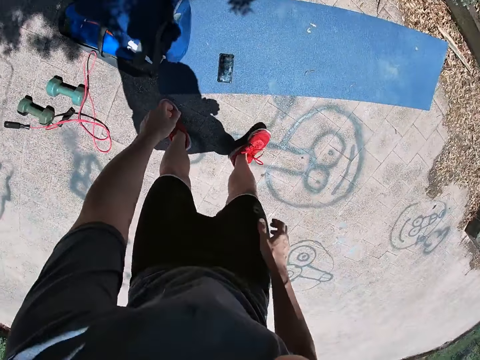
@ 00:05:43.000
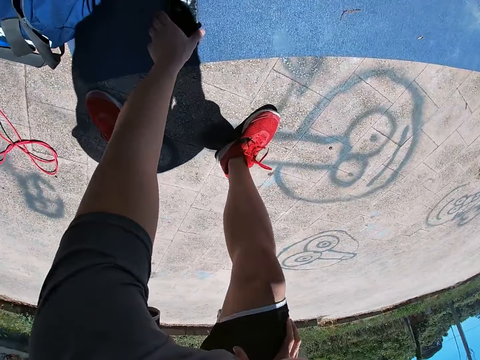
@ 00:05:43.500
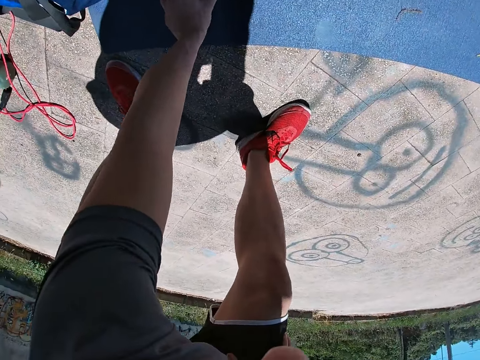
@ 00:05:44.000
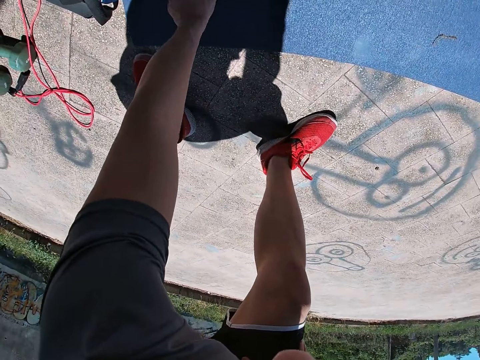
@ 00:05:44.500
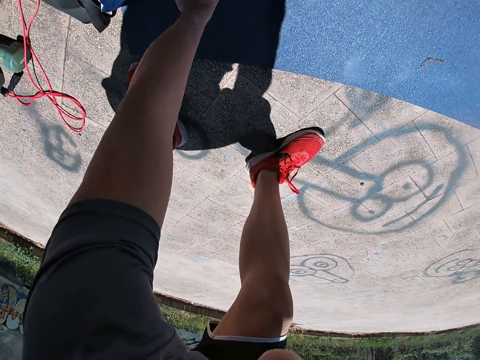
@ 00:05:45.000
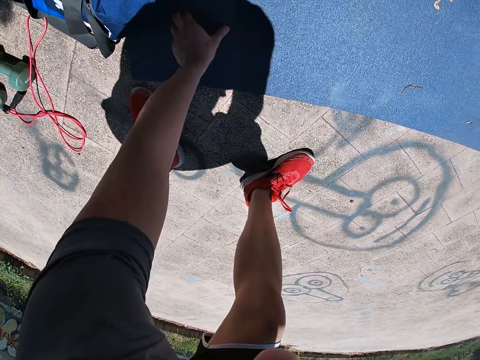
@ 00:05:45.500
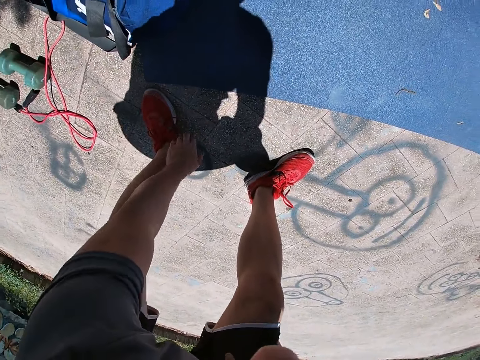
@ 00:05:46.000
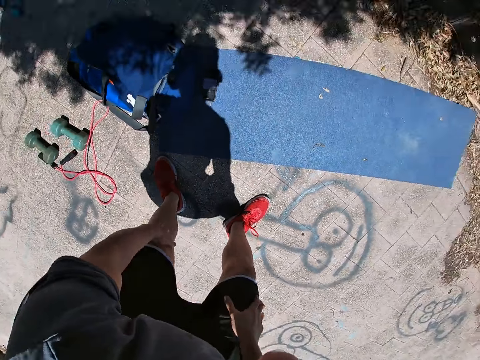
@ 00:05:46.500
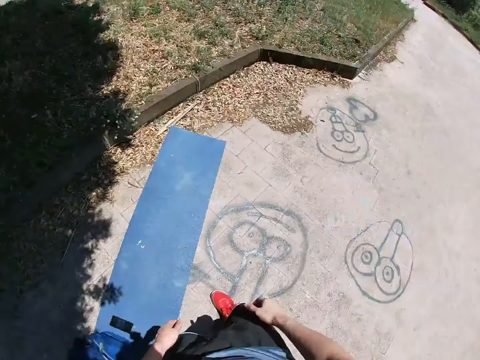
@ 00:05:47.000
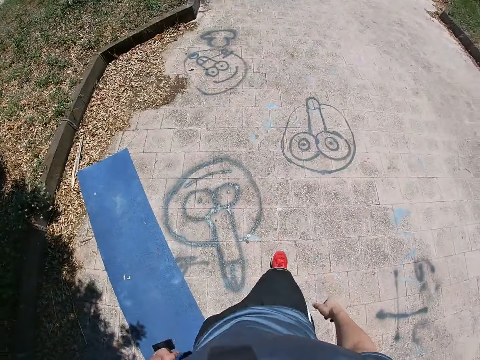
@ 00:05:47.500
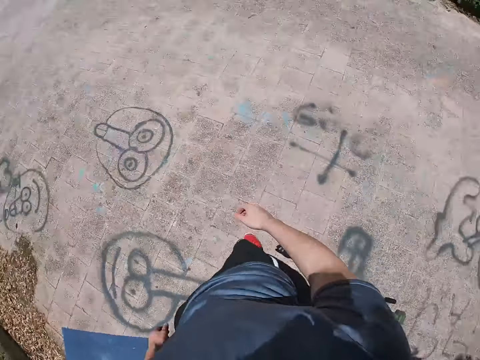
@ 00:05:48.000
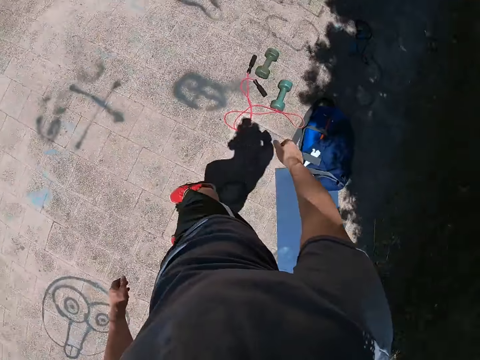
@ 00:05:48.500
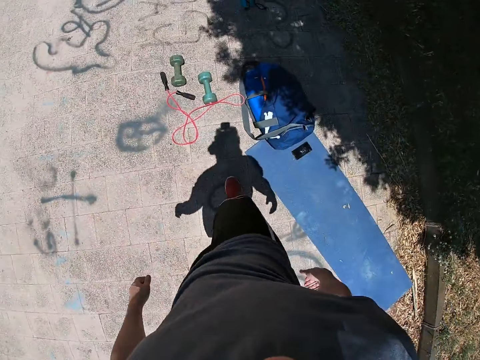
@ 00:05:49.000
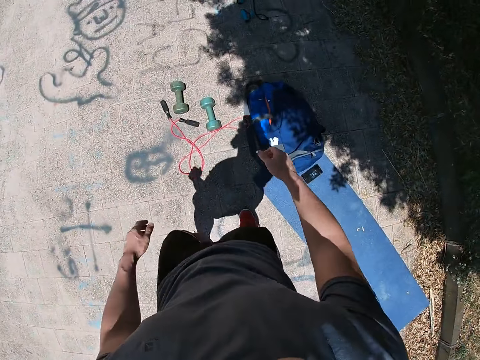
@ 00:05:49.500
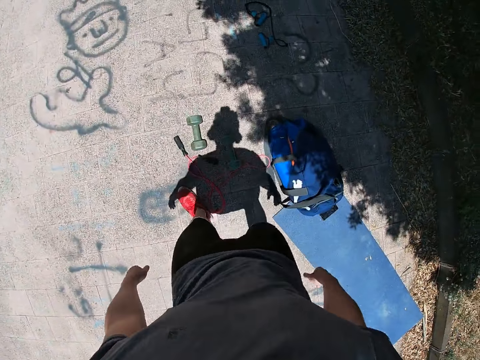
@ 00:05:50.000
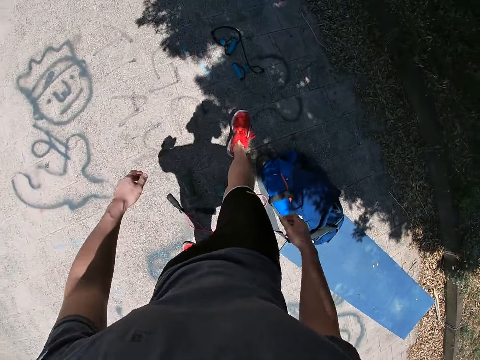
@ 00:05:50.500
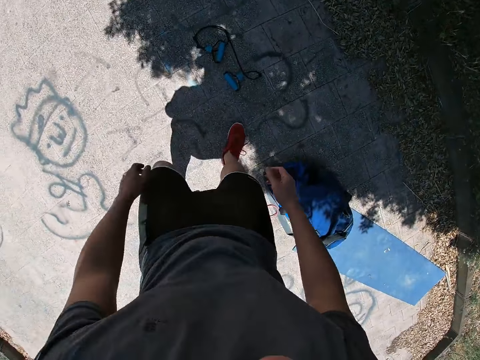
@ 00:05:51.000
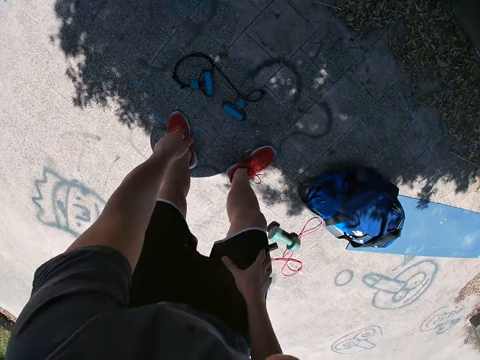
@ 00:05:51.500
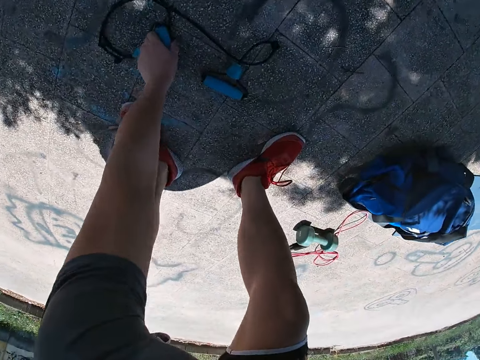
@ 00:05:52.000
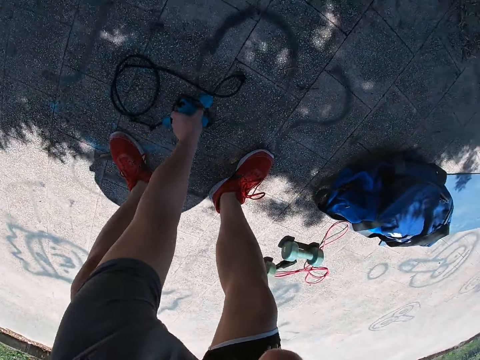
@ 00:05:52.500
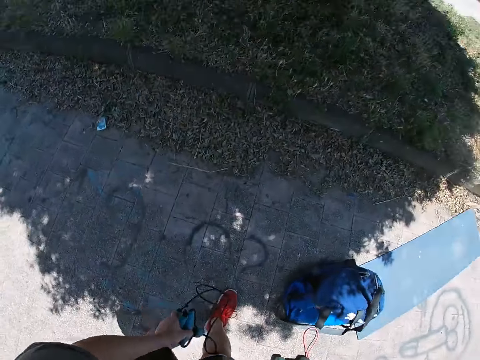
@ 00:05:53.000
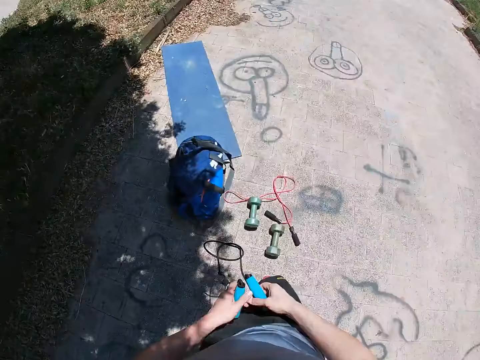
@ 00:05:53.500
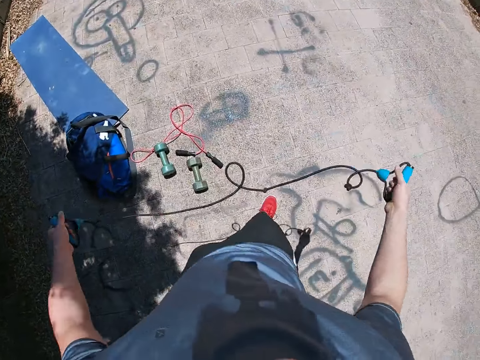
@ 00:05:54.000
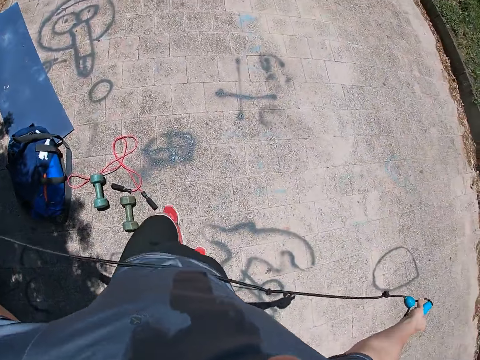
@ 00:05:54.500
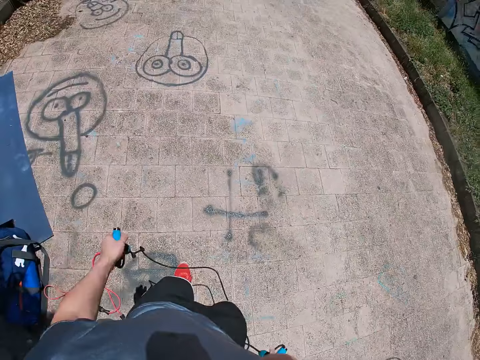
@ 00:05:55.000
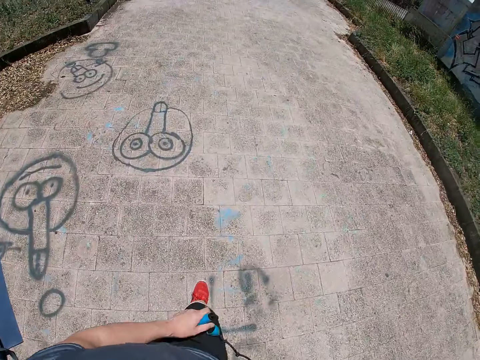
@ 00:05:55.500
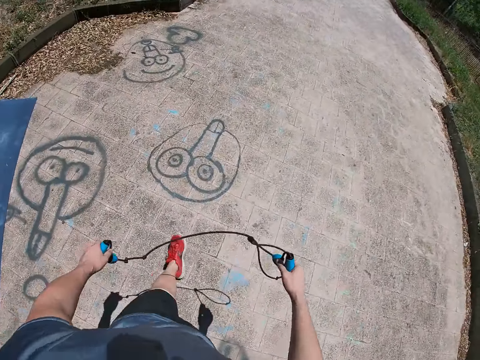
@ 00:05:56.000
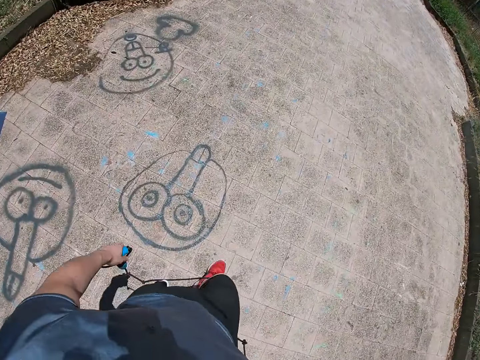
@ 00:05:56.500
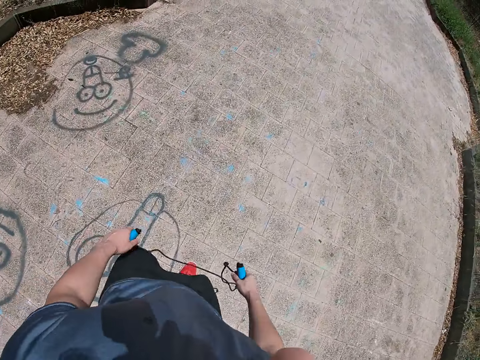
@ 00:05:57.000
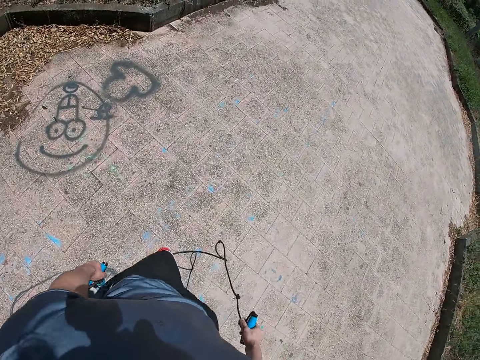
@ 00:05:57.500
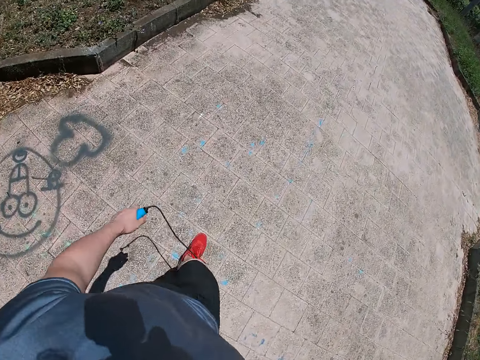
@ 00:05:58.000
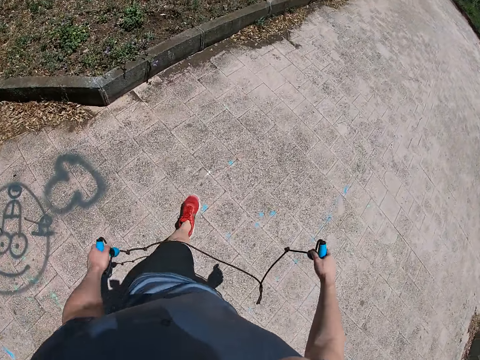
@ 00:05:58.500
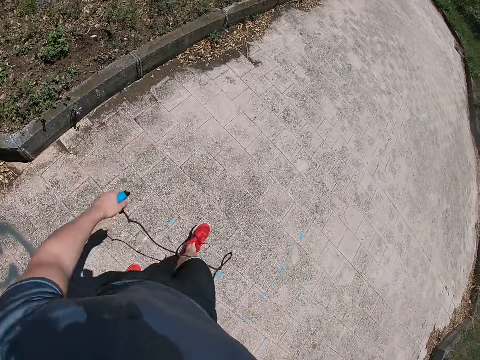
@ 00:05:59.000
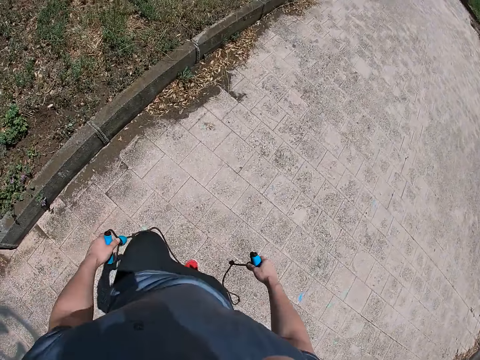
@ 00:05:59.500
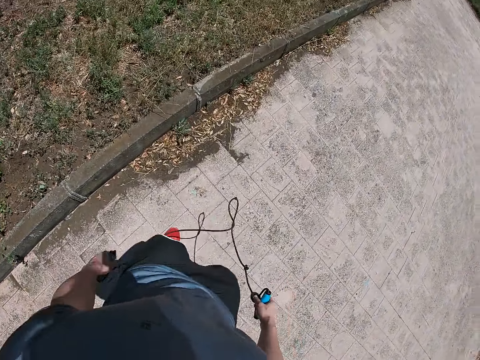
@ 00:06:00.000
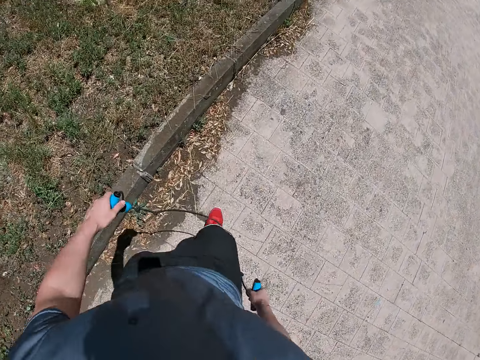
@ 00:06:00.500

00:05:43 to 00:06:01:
The camera wearer drops the exercise rope on the floor. He picks his phone from the fitness mat. He drops the phone on the mat. He moves his phone on the yoga mat. He turns around. He walks towards a fitness elastic rope on the floor. He picks up the fitness elastic rope. He walks towards a metal pole on the grass. He walks along the yard.

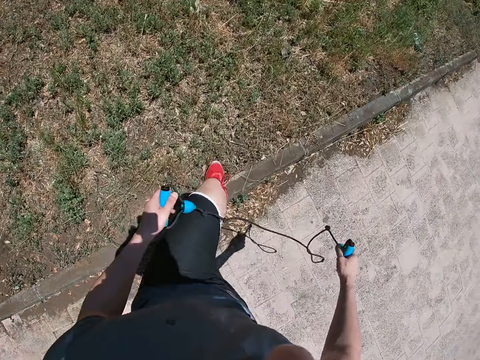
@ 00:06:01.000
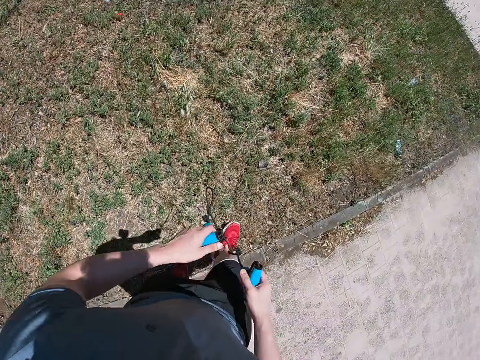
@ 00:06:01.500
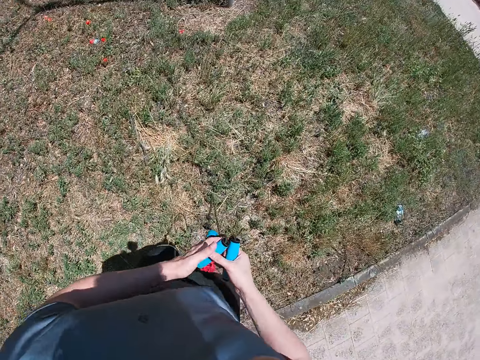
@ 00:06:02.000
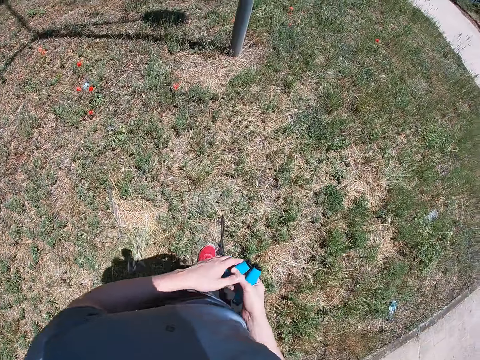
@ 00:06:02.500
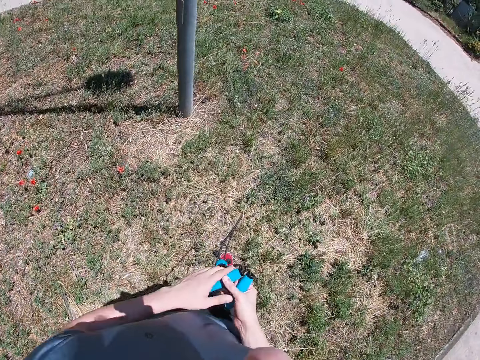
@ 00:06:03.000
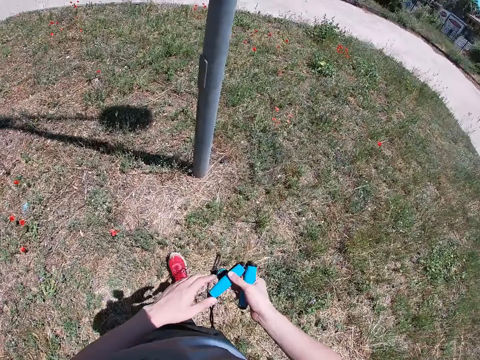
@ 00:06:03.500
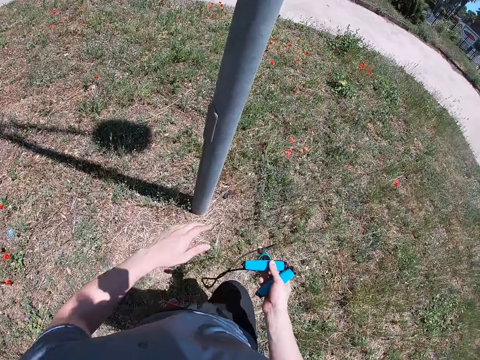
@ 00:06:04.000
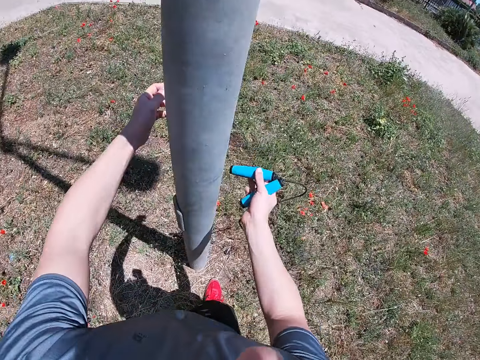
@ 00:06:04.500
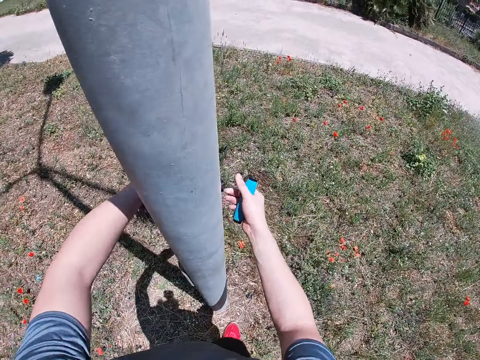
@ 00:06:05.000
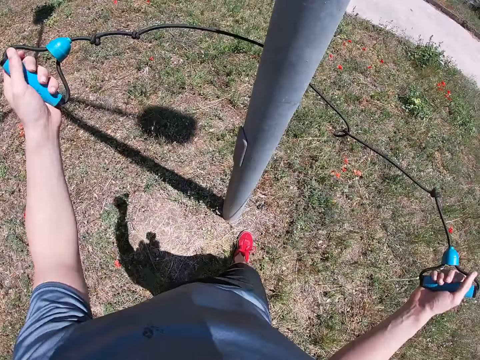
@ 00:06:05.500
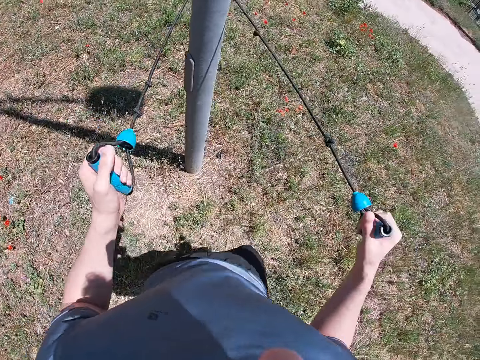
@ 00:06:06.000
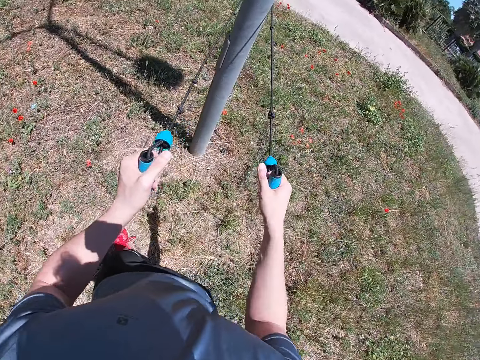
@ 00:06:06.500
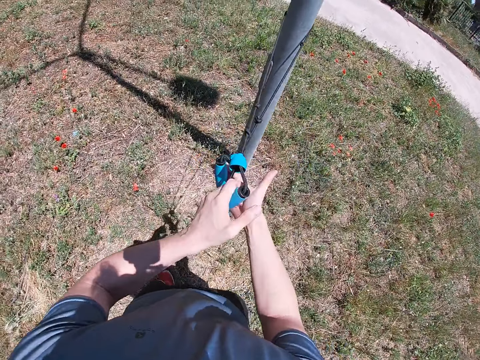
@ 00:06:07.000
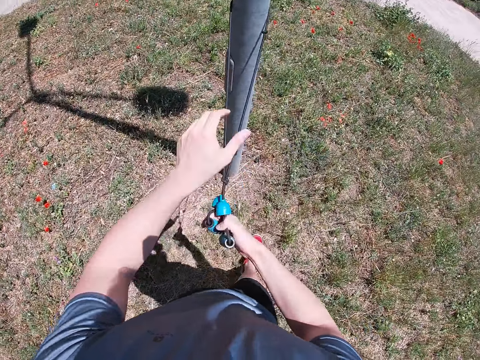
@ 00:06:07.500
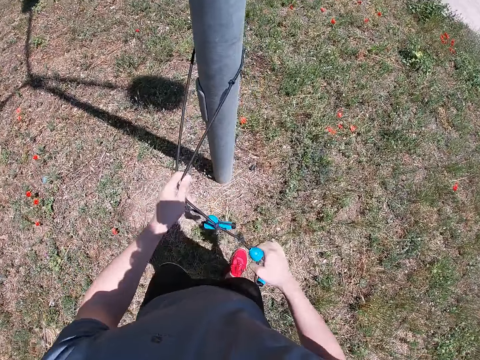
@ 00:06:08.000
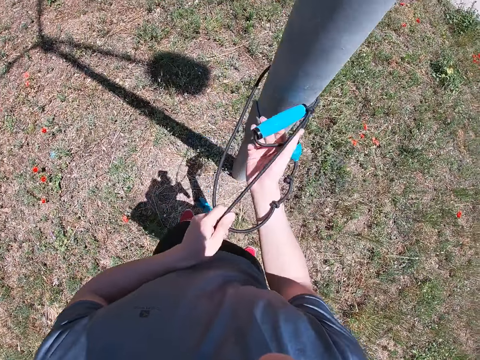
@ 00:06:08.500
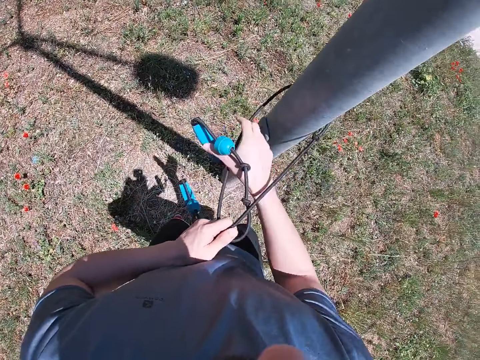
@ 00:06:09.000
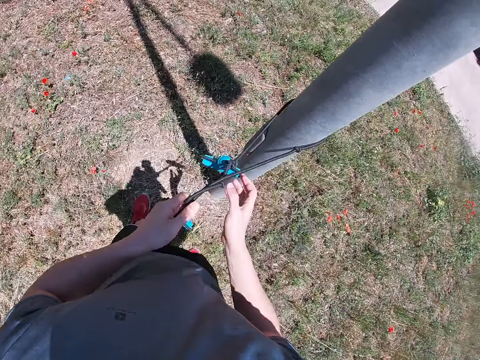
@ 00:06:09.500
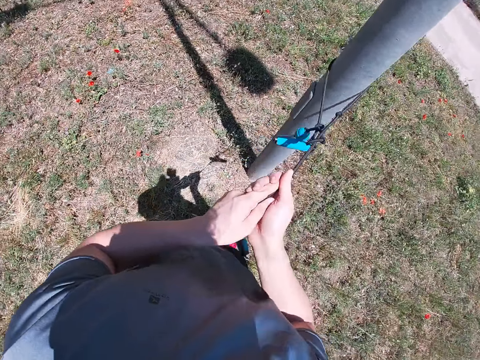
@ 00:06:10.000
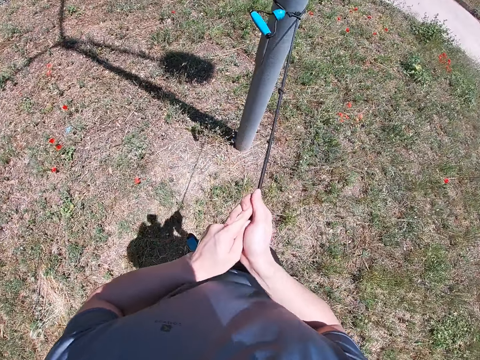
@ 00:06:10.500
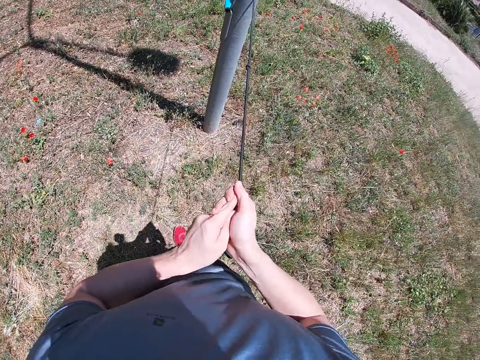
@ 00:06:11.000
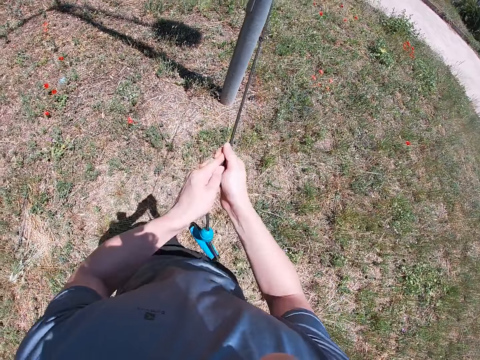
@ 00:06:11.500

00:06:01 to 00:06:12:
The camera wearer ties one end of the fitness elastic rope to the metal pole on the grass.
